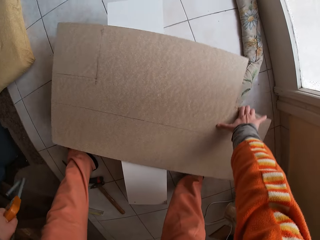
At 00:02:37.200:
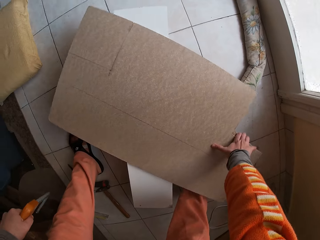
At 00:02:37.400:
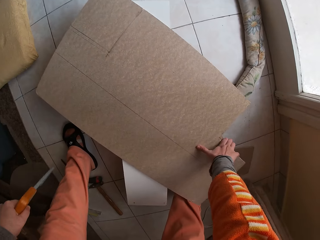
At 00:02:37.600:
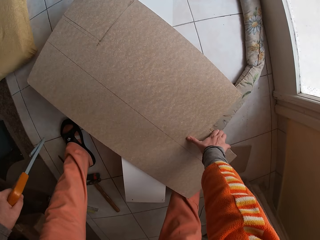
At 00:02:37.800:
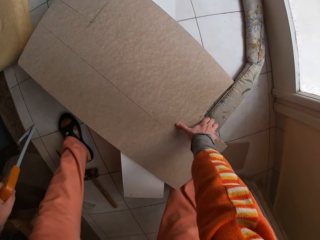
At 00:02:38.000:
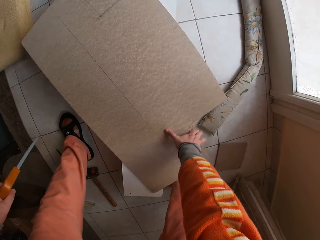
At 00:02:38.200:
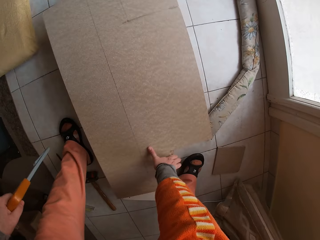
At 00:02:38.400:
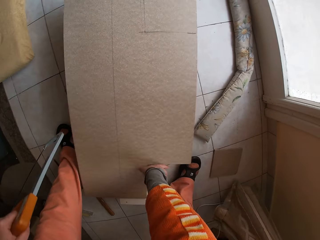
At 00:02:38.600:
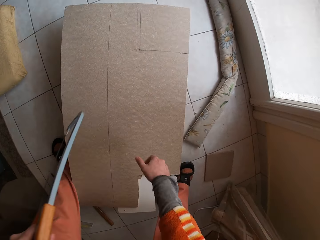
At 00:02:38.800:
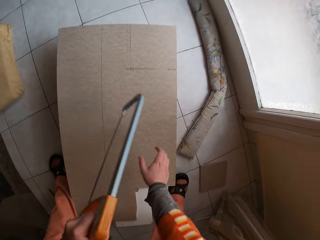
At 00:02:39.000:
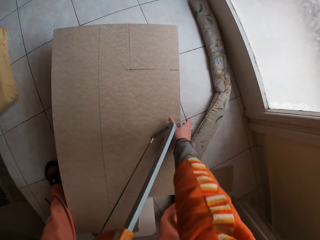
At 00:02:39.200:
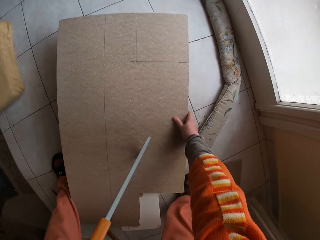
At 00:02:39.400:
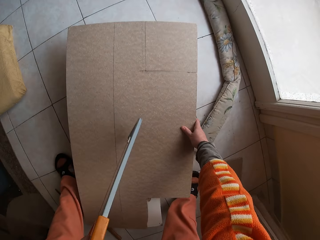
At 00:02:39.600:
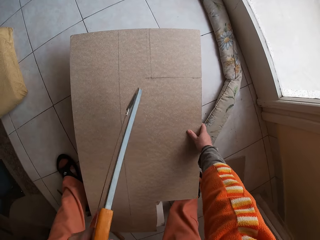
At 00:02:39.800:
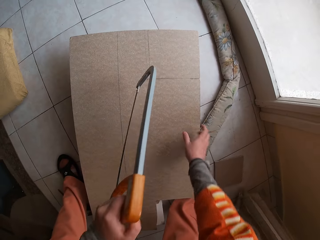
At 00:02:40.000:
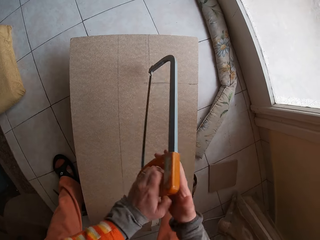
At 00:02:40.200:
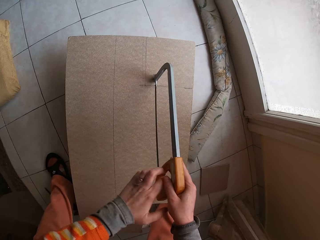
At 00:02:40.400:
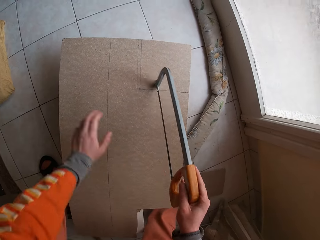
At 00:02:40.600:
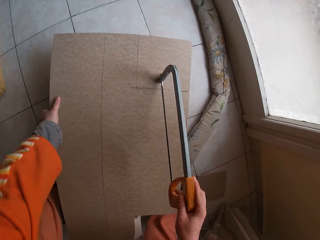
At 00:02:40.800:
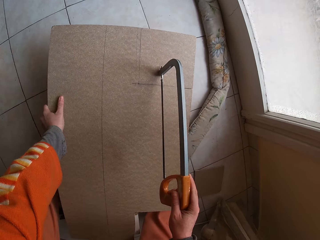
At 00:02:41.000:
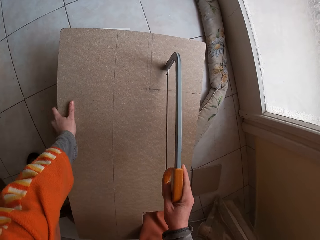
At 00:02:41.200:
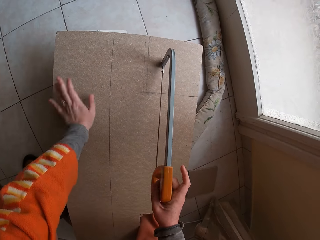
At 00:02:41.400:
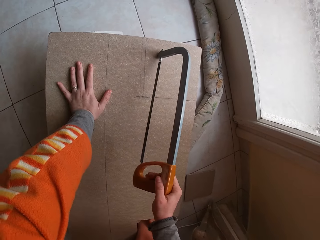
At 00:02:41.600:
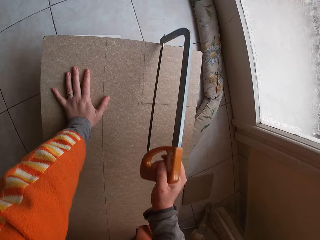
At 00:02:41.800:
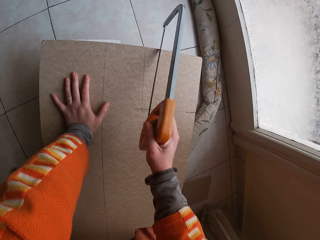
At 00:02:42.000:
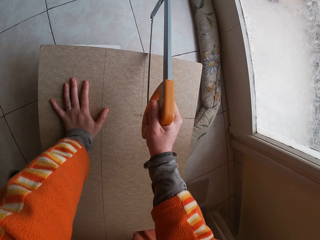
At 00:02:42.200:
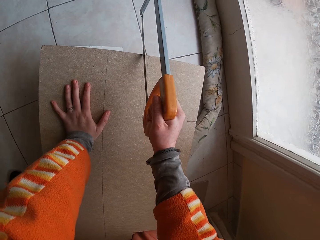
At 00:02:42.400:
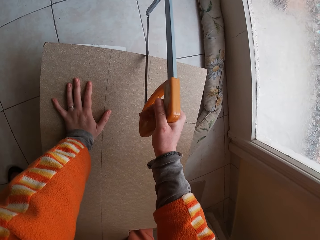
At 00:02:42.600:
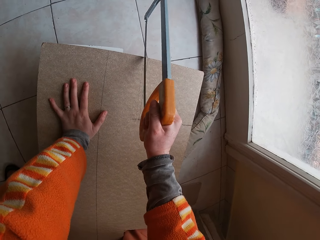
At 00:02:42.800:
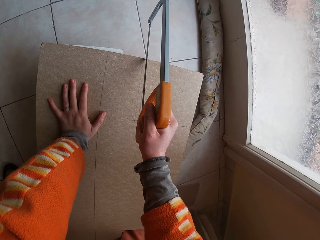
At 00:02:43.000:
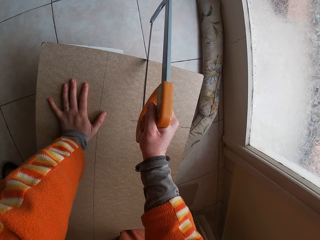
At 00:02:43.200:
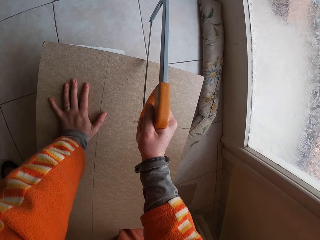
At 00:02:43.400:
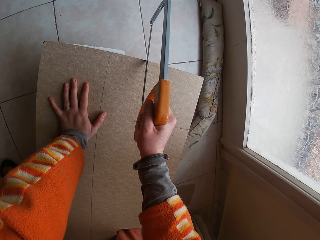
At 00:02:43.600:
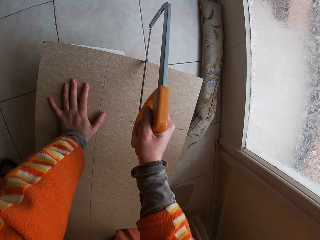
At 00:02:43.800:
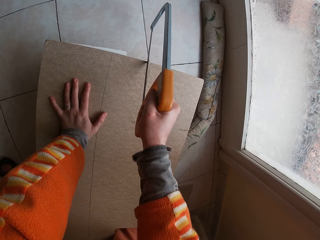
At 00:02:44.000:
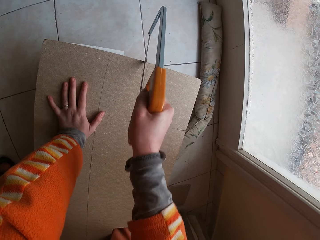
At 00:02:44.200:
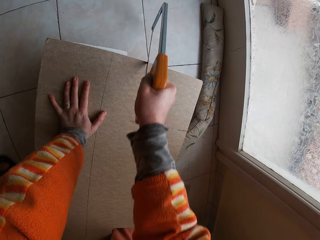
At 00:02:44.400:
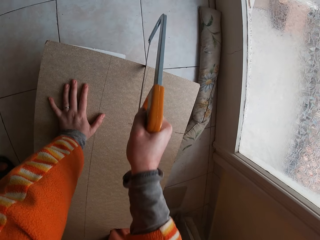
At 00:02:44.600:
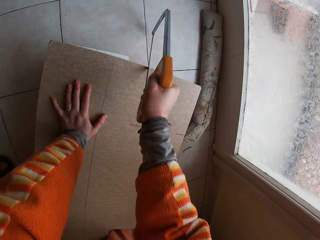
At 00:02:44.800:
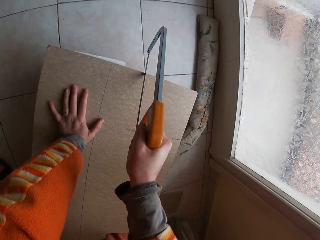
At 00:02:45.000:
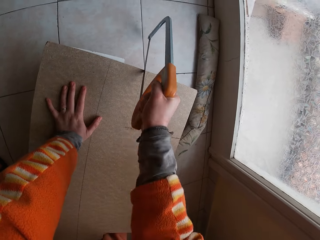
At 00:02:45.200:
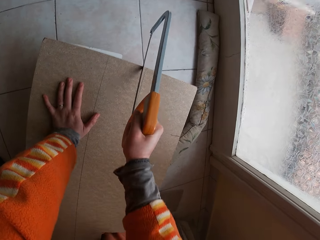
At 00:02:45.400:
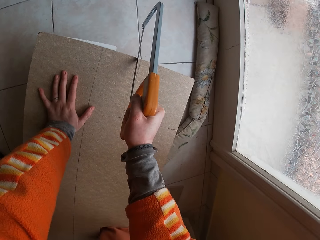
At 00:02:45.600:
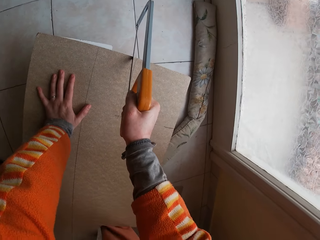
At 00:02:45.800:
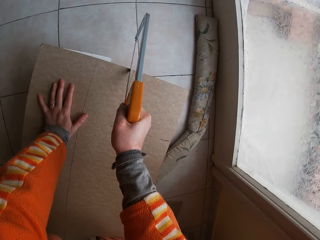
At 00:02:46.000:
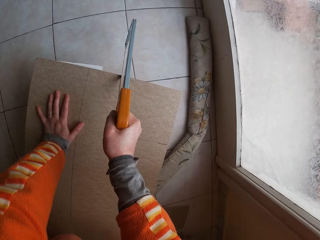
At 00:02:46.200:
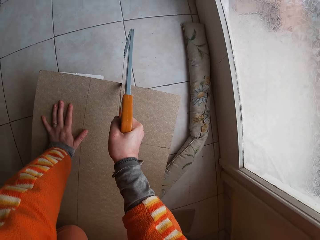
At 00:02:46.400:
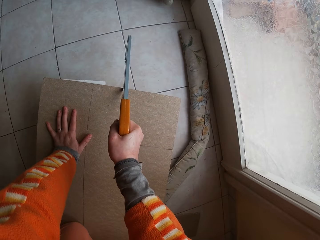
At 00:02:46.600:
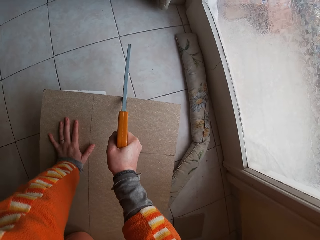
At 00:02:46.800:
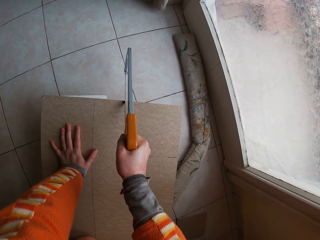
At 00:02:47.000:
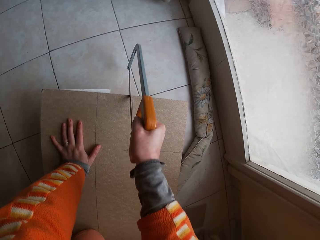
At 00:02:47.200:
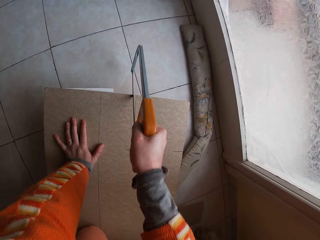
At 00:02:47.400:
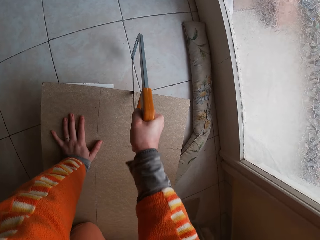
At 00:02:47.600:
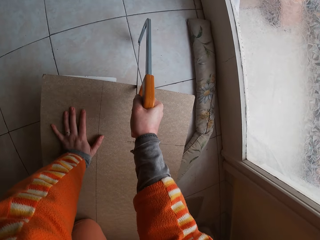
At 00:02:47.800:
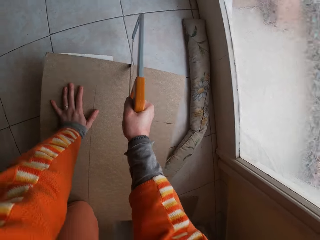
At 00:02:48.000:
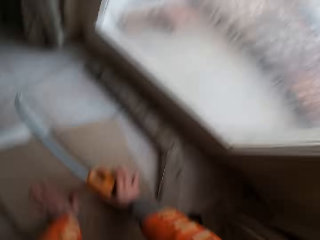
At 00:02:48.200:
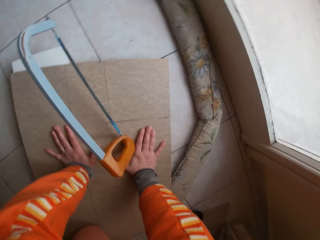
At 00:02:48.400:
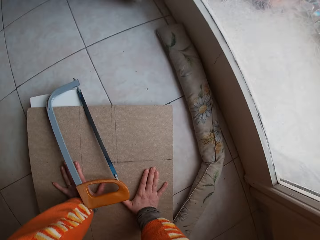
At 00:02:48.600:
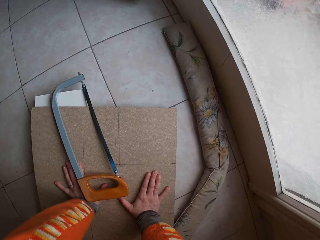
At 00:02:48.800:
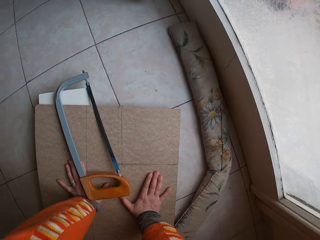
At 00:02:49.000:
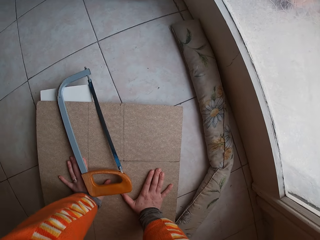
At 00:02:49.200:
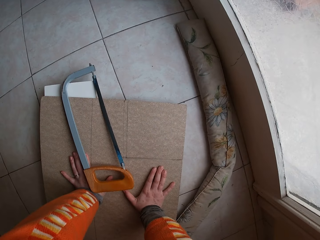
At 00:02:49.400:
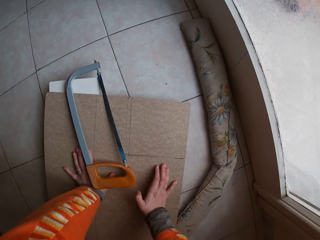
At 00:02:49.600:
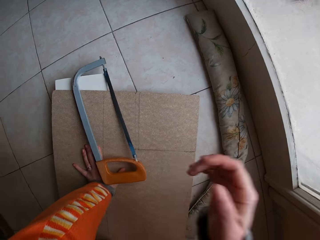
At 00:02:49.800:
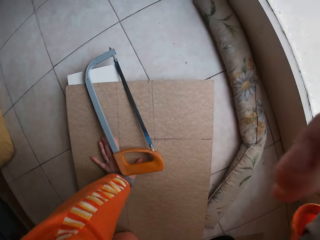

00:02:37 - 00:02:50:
The camera wearer adjusts the wooden plank on the workbench with his right hand. He passes the hacksaw in his left hand to his right hand. He adjusts the wooden plank on the workbench with his left hand. He places his left hand on the wooden plank. He cuts the wooden plank with the hacksaw in his right hand. He places his left leg on the wooden plank. He cuts the wooden plank with the hacksaw in his right hand. He drops the hacksaw in his right hand on the wooden plank. He places his hands on the plank. He falls.
